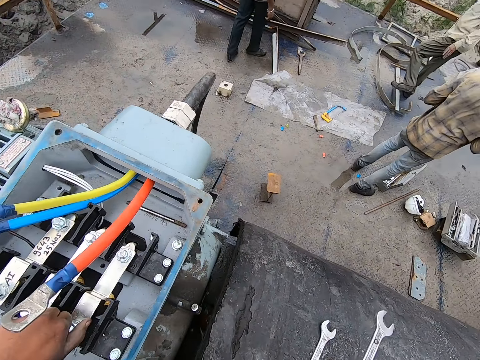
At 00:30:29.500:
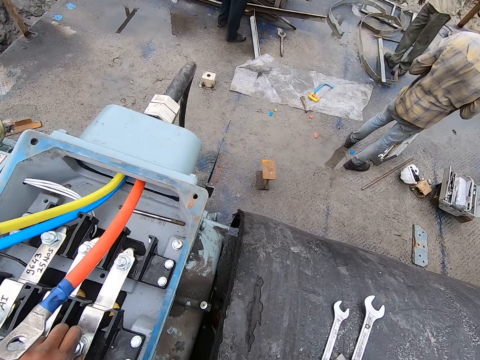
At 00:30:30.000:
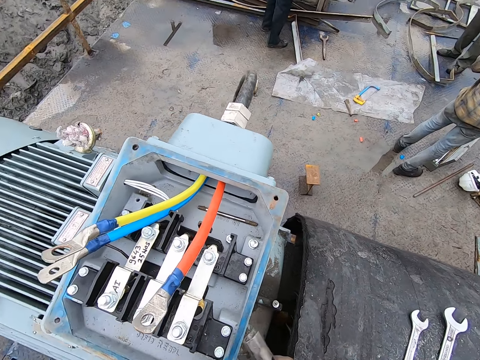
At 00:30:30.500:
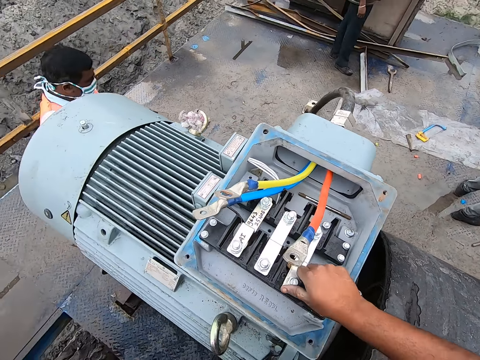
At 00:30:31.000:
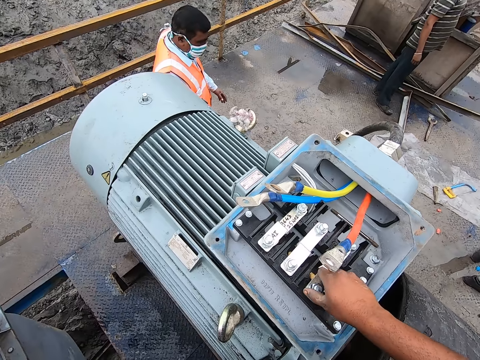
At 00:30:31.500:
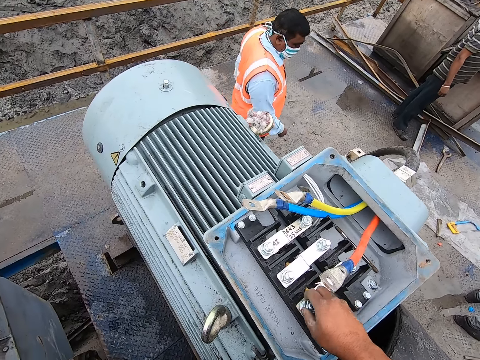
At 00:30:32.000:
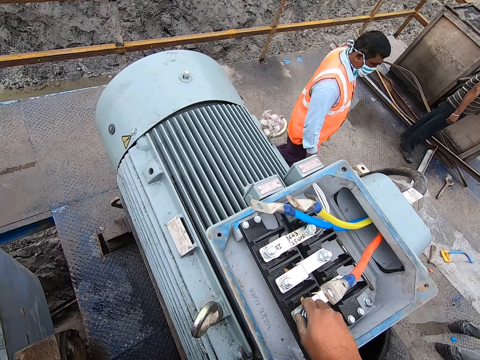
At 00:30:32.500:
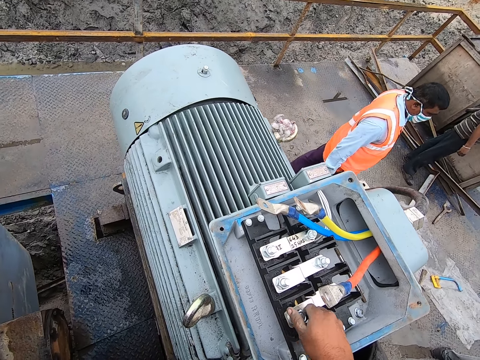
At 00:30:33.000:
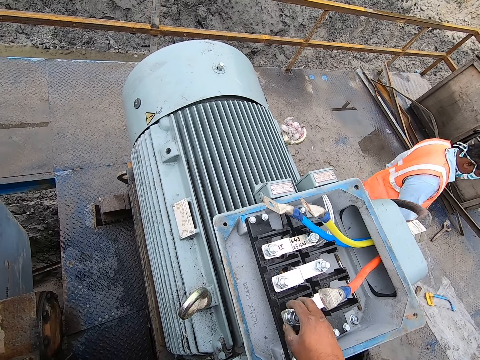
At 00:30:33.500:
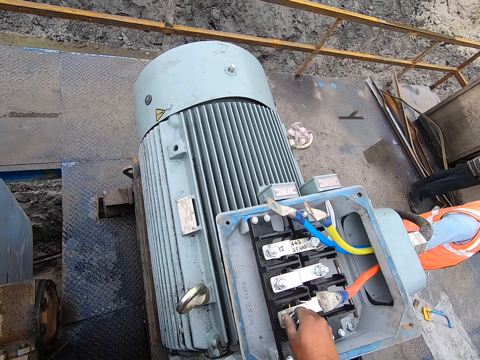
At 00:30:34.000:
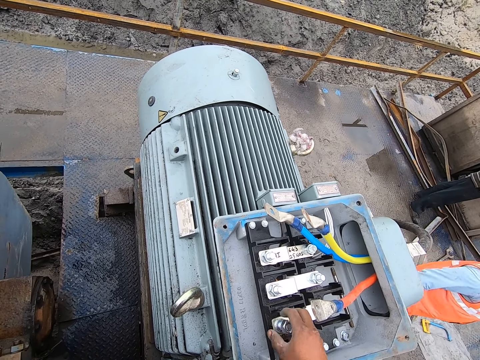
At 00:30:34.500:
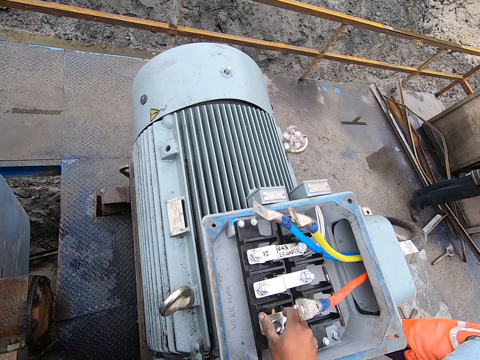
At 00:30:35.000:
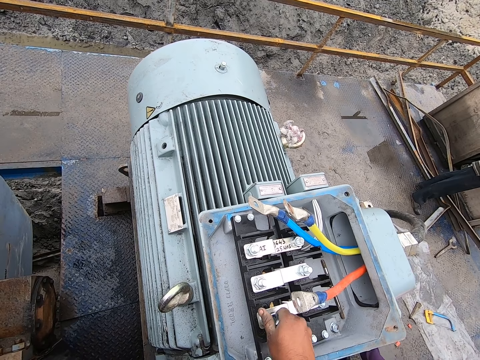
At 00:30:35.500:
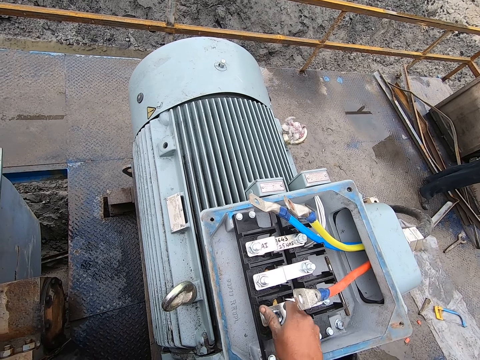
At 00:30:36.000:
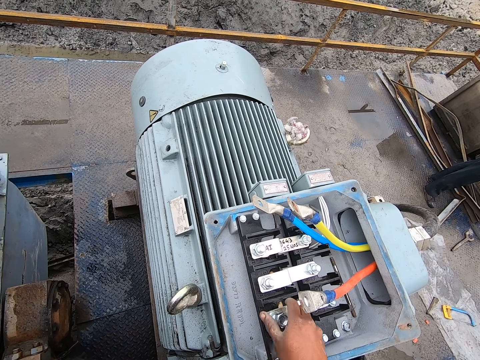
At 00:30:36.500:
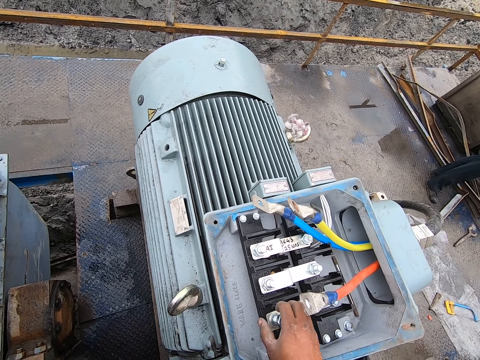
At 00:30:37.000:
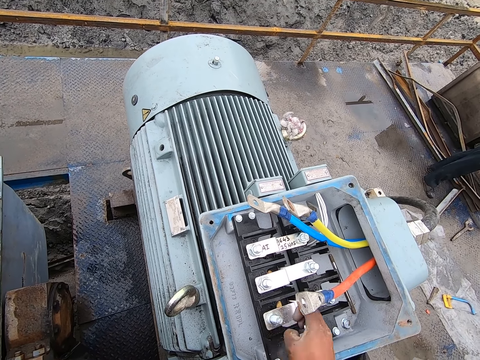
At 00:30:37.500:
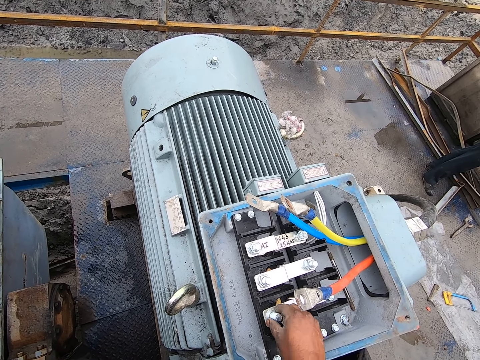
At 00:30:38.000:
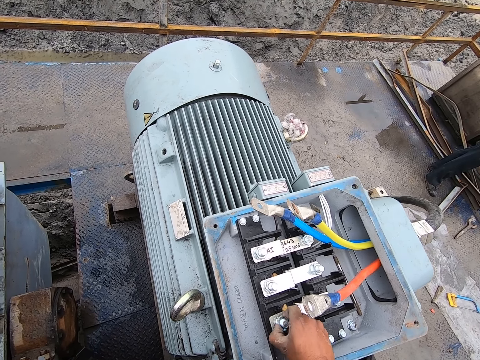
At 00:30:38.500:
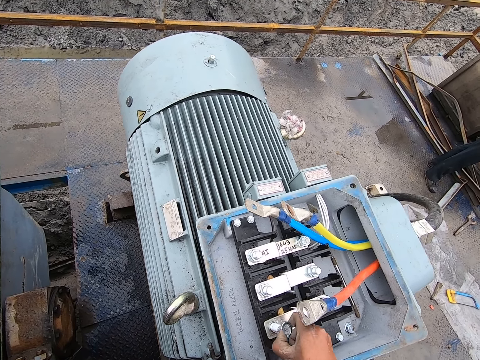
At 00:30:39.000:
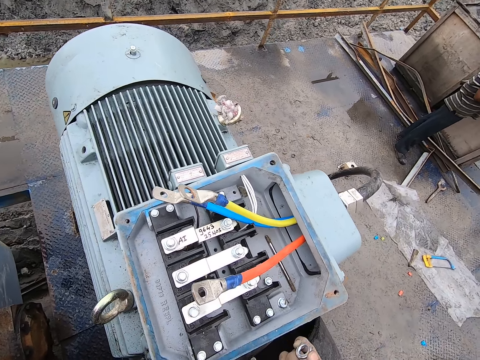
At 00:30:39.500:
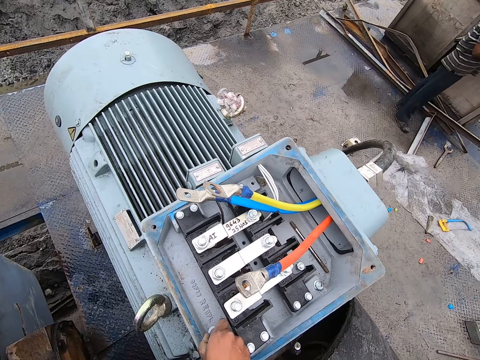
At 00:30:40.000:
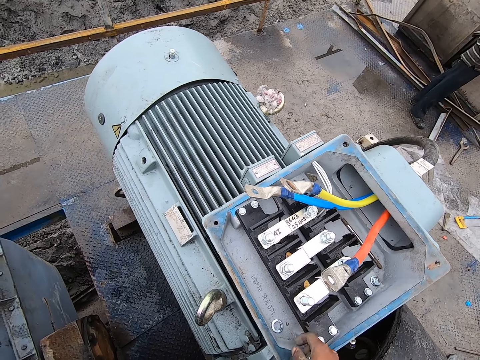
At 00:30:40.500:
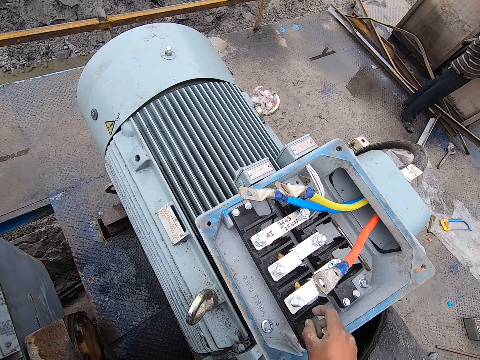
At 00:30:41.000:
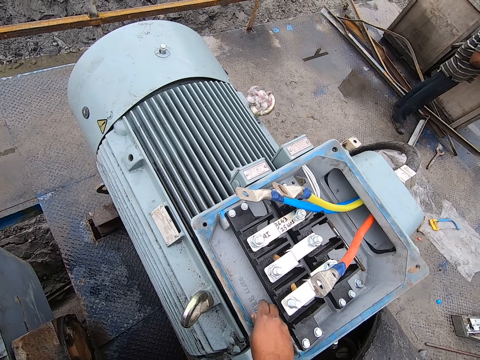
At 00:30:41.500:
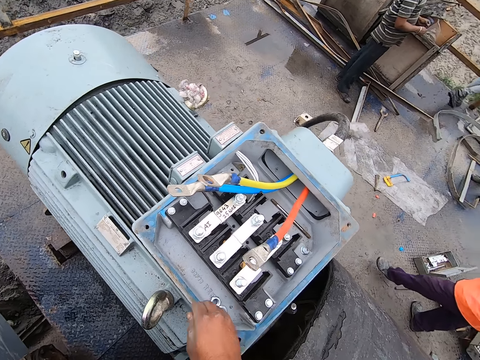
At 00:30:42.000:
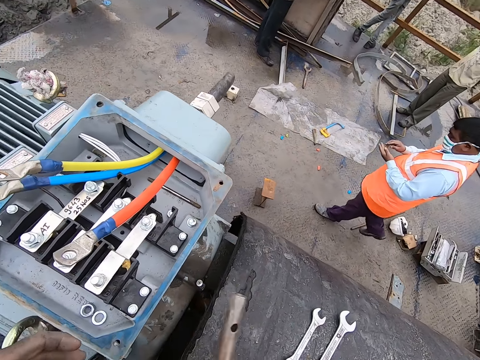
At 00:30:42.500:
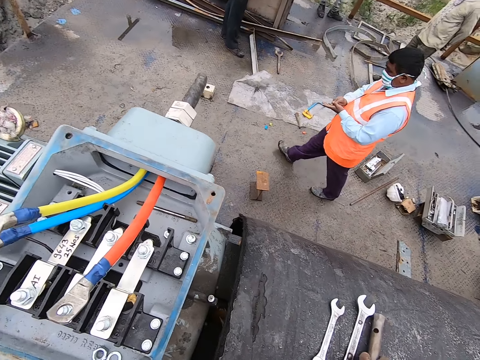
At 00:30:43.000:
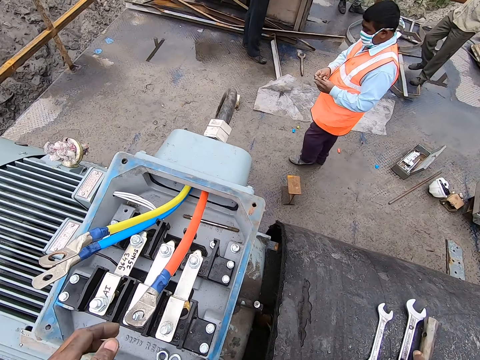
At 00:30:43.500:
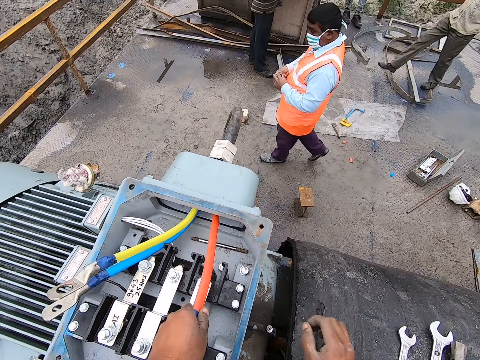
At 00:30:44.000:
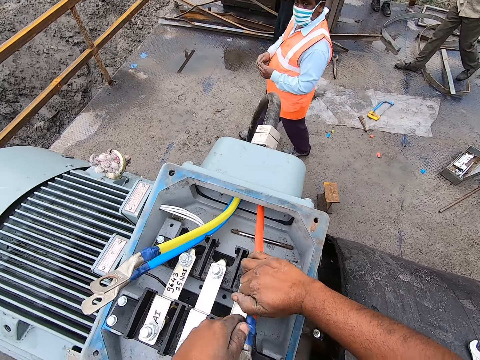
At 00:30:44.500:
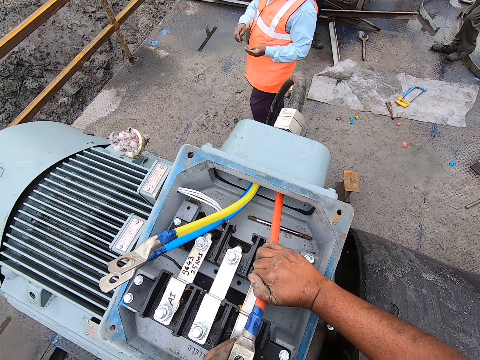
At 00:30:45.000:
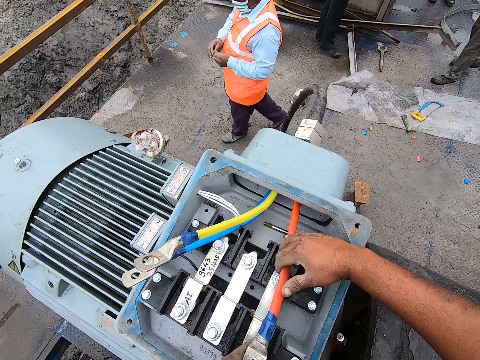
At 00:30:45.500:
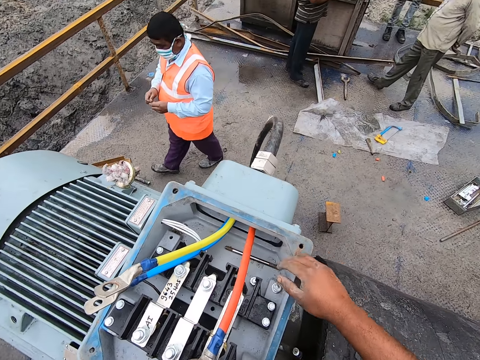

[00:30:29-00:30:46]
The camera wearer opens the machine with the spanner. They put the spanner on a surface with the right hand. They open the machine with the right hand. They loosen the nut. They put the nut on a generator. They put the nut on the generator again. They place the machine lids on the machine. They put the spanner on the surface. They pull the cable. They move the wire with both hands.

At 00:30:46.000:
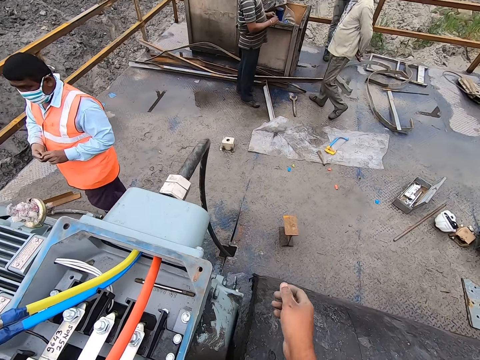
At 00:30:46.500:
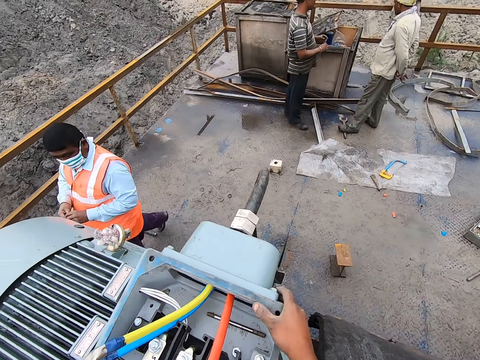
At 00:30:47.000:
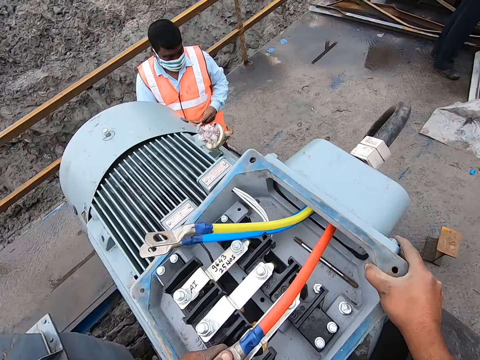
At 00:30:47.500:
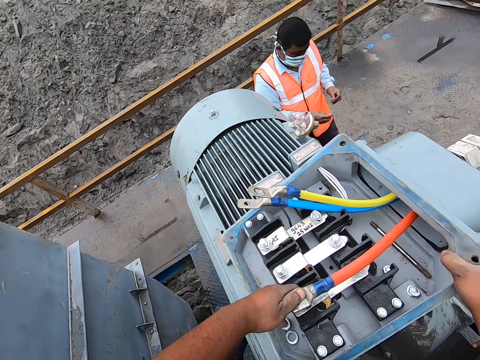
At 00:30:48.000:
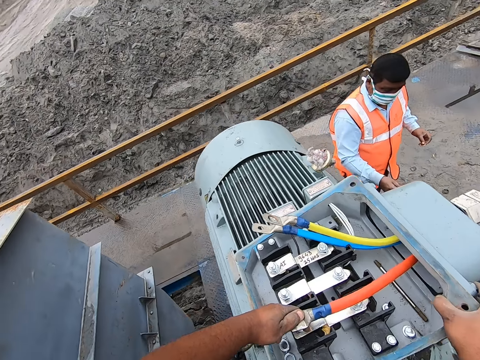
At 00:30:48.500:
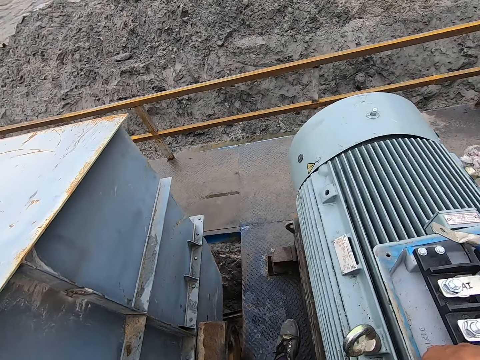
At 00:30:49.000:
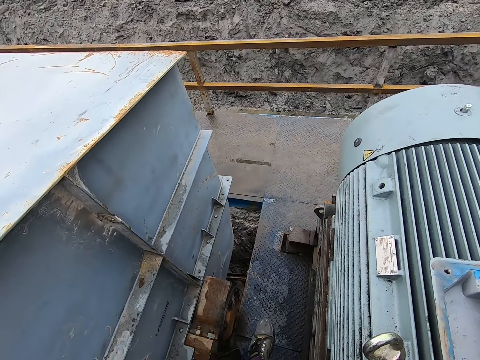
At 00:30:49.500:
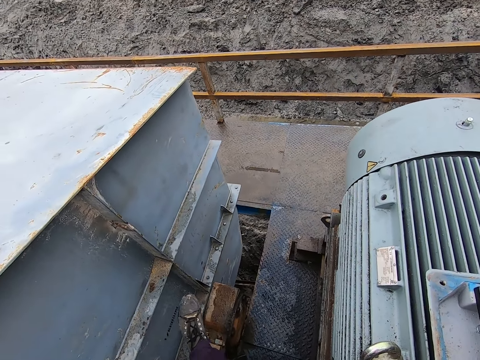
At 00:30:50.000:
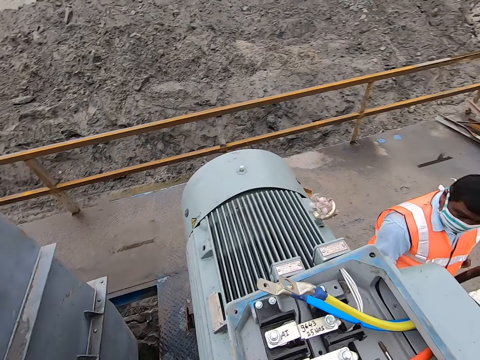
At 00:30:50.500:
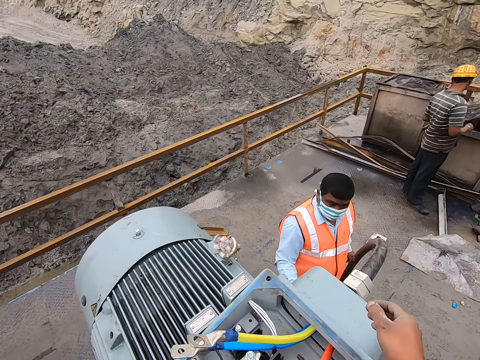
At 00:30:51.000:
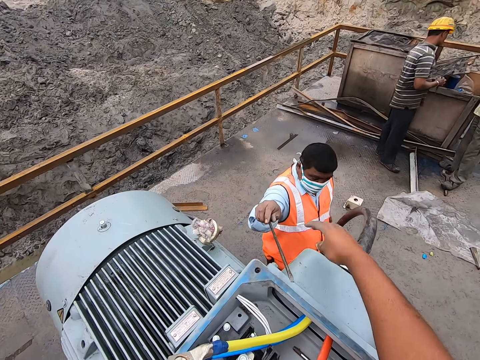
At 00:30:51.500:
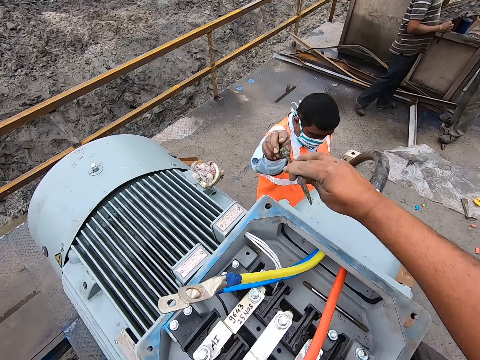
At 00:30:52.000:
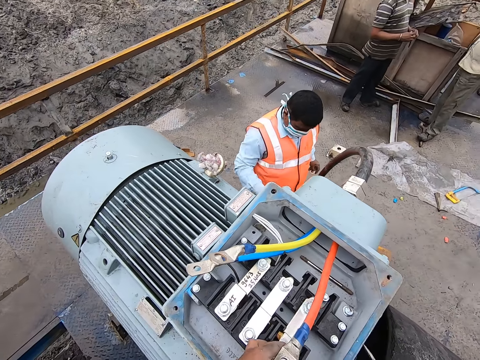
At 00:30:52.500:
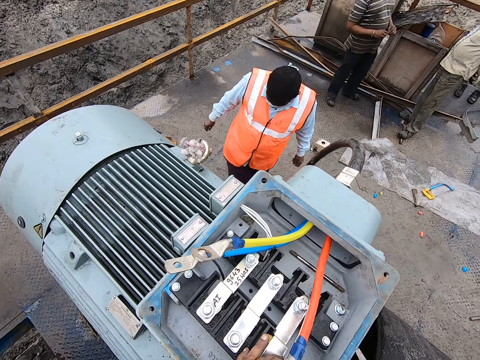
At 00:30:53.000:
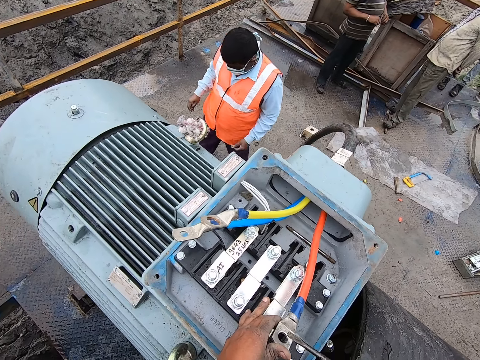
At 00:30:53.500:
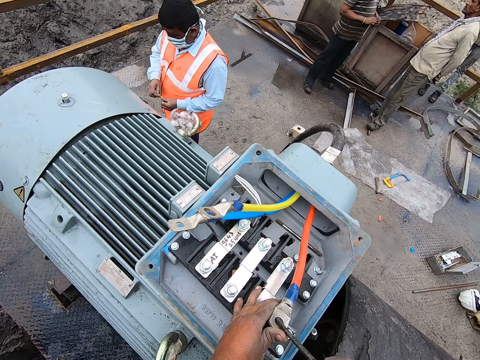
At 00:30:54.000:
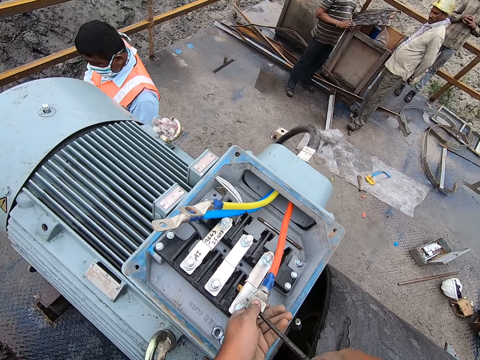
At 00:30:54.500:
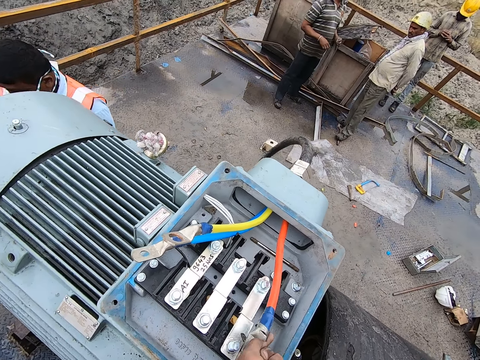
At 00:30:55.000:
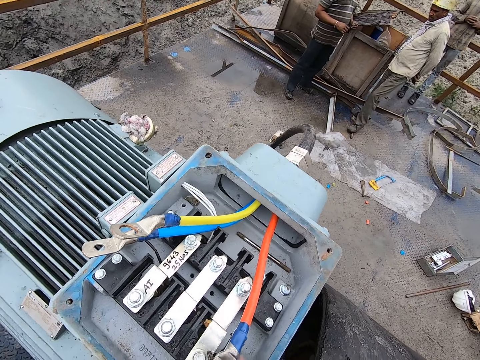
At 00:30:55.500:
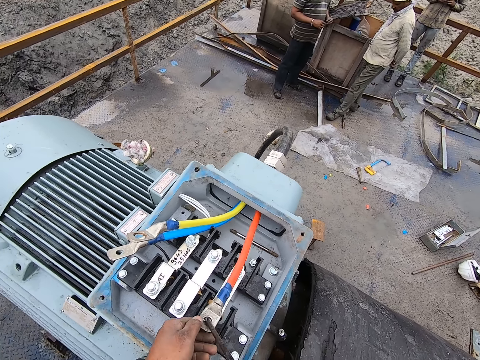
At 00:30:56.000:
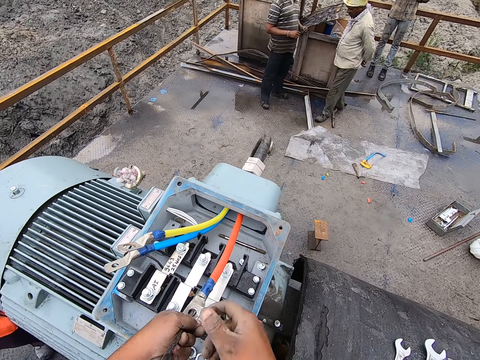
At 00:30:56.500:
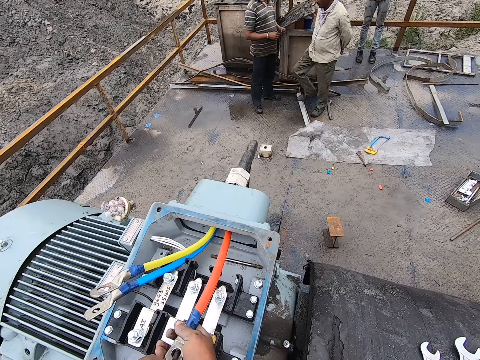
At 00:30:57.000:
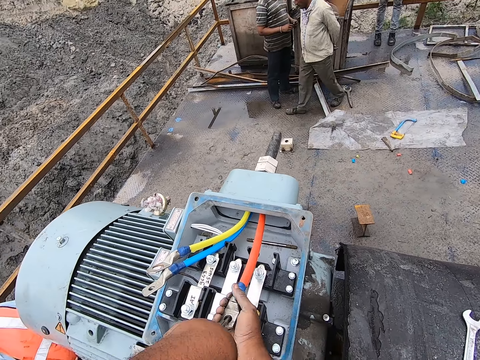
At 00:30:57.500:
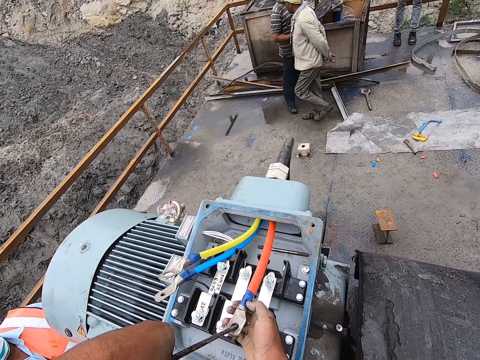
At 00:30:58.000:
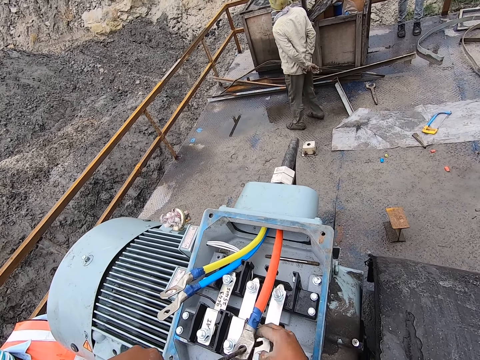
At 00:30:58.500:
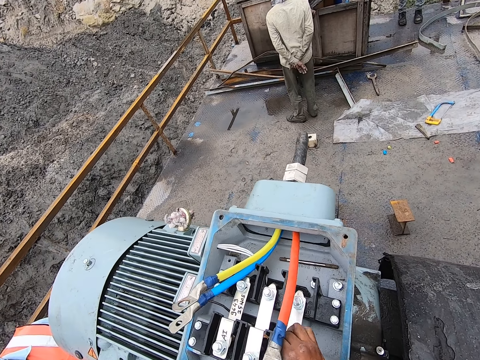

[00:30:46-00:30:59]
The camera wearer moves the right hand. A man gives a screwdriver or metal to the camera wearer. The camera wearer opens the wire with the screwdriver. They twist the cable with the metal.
